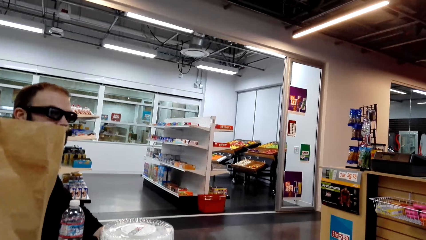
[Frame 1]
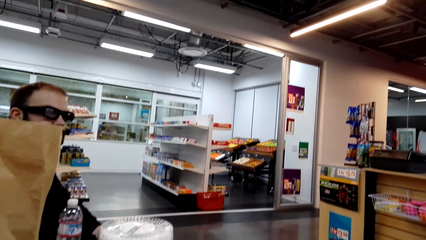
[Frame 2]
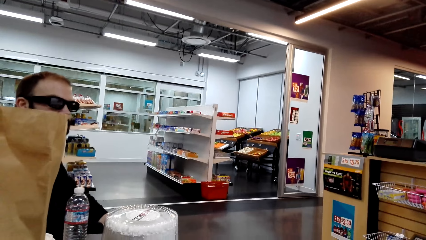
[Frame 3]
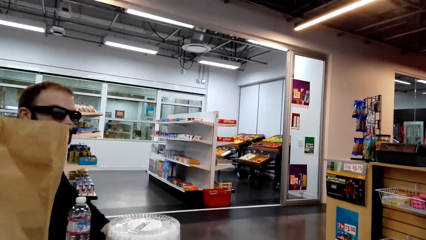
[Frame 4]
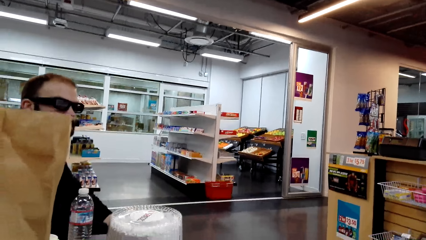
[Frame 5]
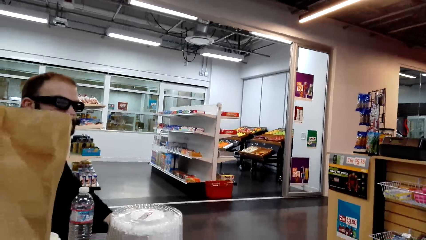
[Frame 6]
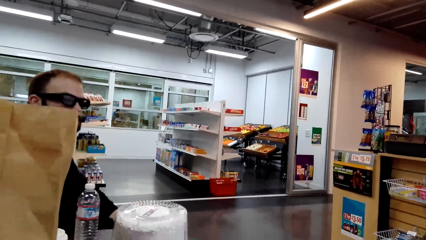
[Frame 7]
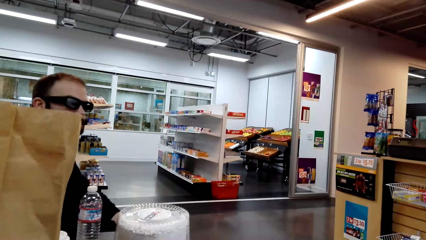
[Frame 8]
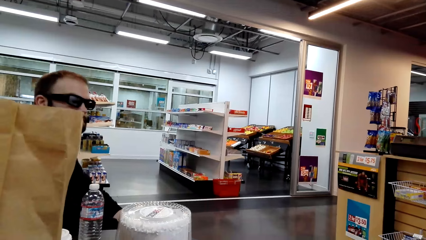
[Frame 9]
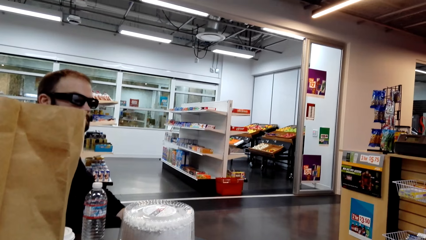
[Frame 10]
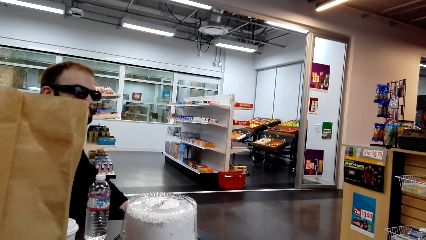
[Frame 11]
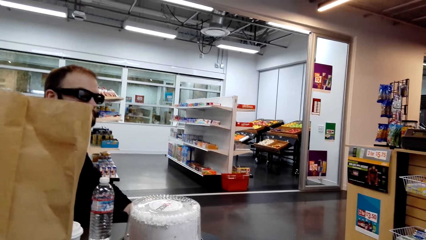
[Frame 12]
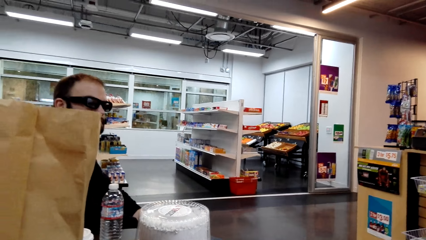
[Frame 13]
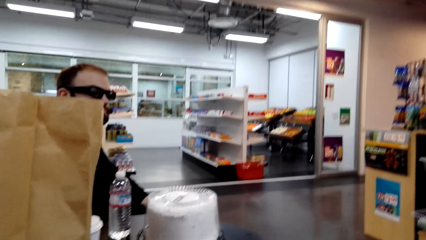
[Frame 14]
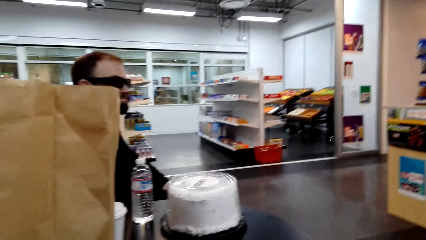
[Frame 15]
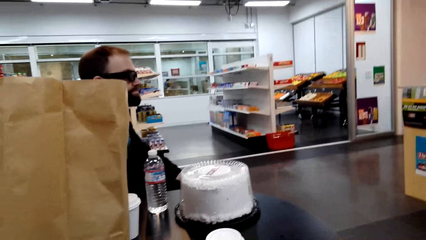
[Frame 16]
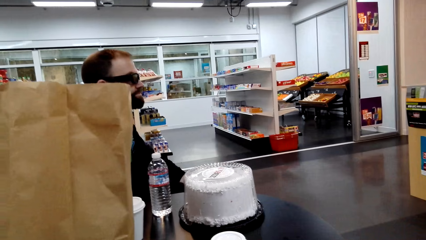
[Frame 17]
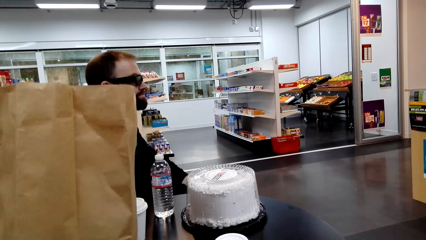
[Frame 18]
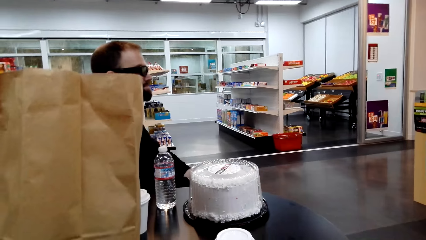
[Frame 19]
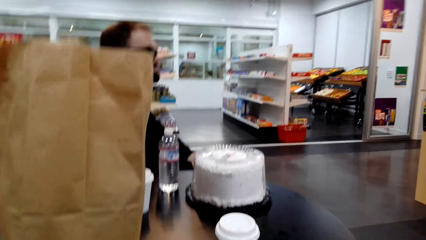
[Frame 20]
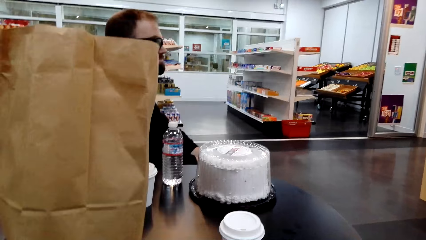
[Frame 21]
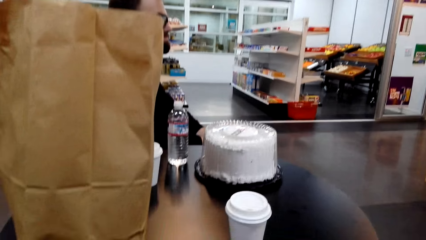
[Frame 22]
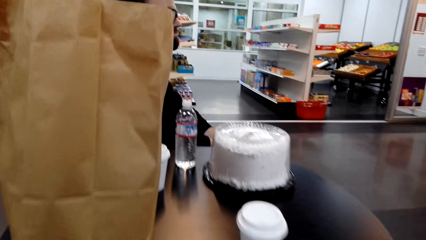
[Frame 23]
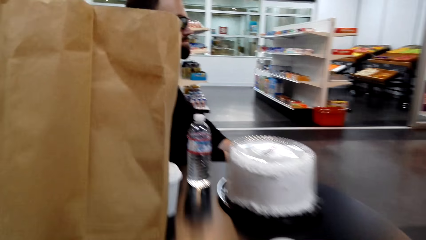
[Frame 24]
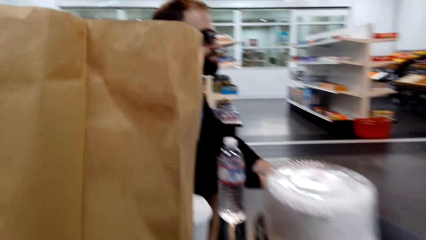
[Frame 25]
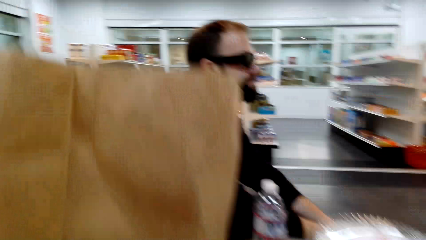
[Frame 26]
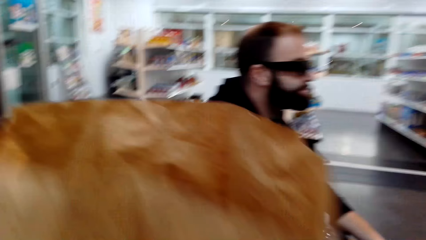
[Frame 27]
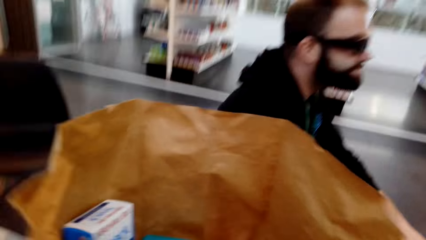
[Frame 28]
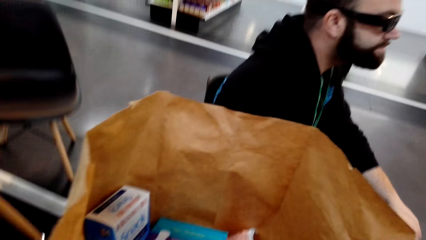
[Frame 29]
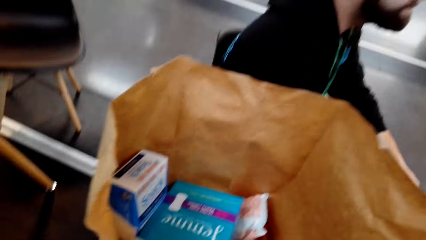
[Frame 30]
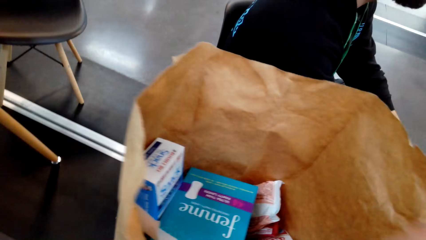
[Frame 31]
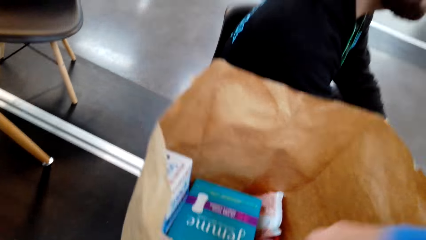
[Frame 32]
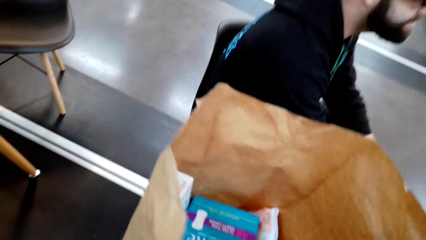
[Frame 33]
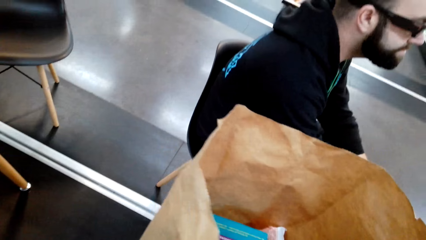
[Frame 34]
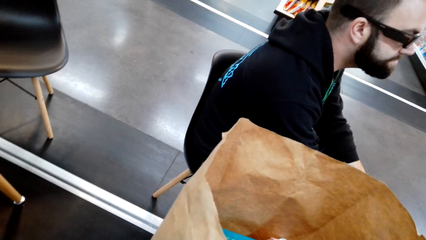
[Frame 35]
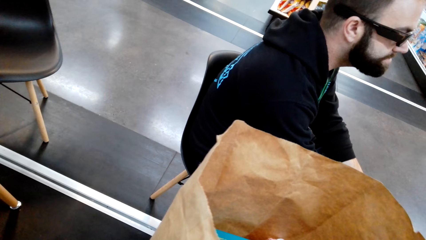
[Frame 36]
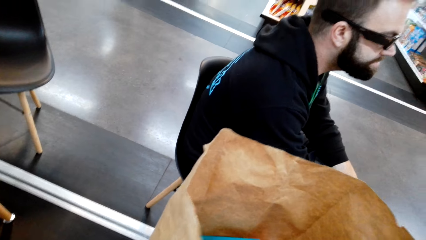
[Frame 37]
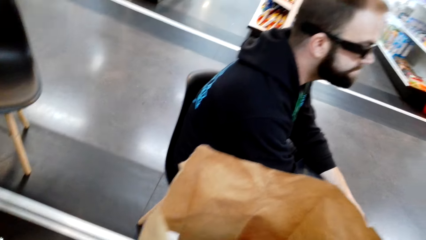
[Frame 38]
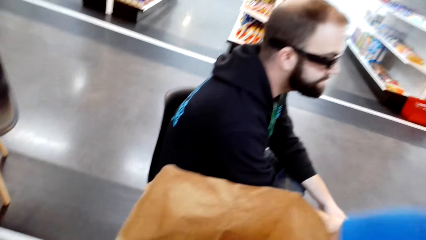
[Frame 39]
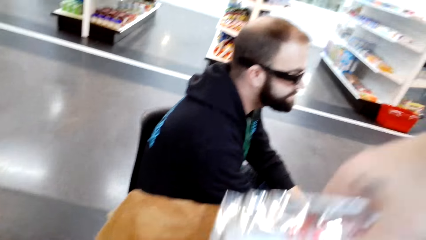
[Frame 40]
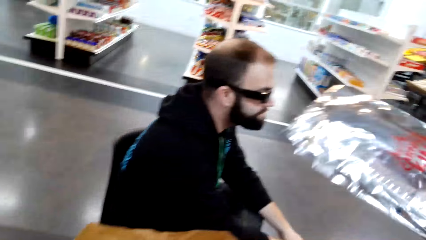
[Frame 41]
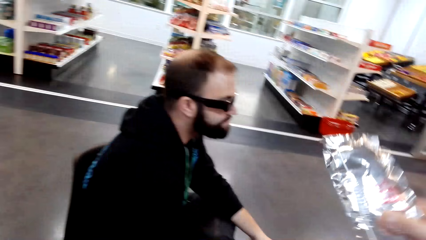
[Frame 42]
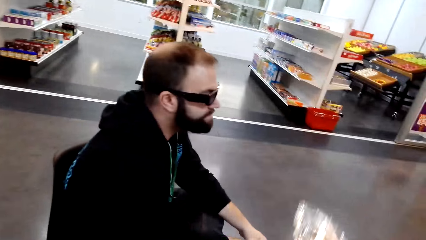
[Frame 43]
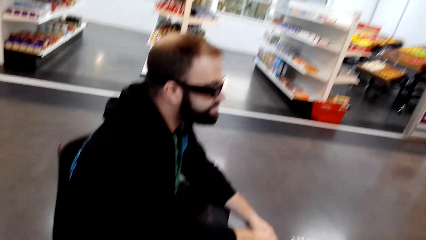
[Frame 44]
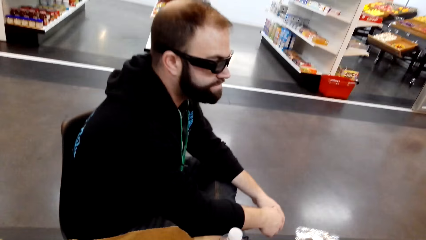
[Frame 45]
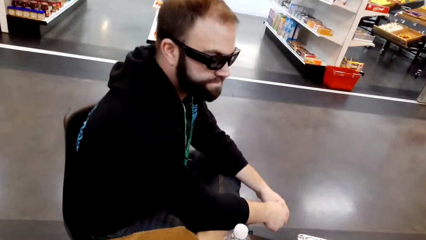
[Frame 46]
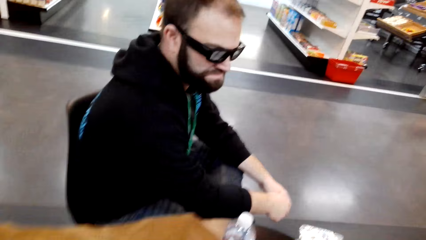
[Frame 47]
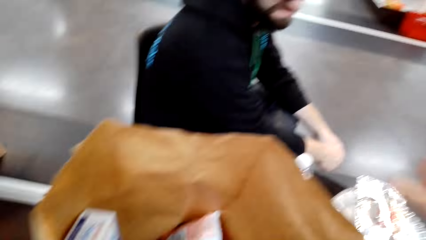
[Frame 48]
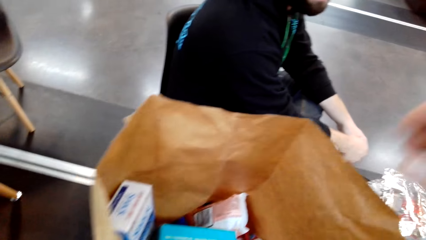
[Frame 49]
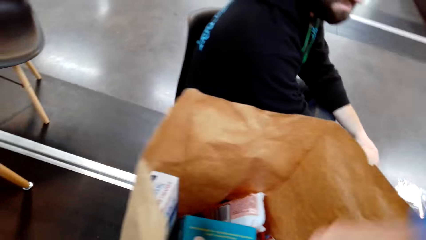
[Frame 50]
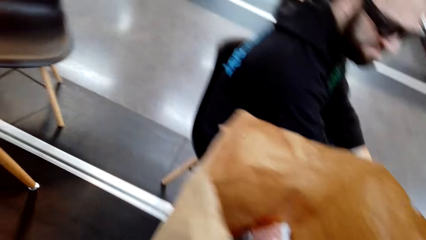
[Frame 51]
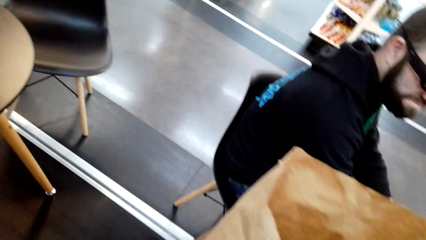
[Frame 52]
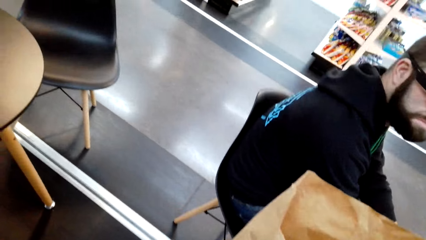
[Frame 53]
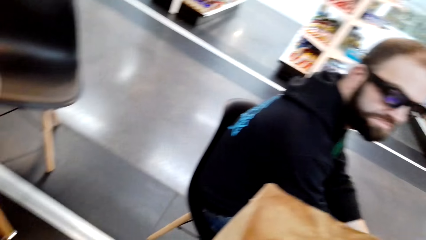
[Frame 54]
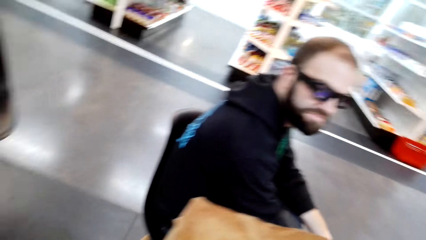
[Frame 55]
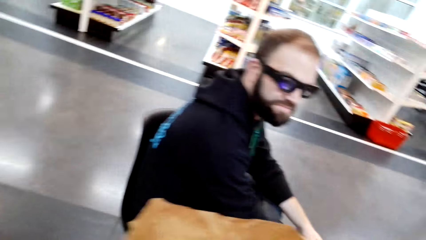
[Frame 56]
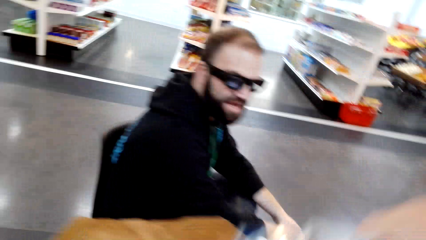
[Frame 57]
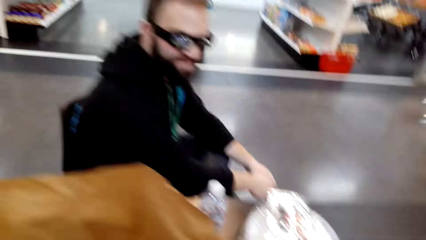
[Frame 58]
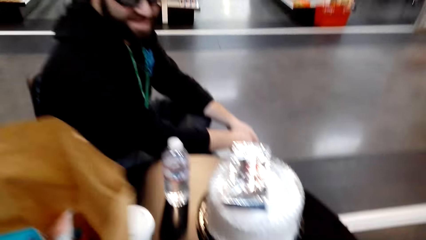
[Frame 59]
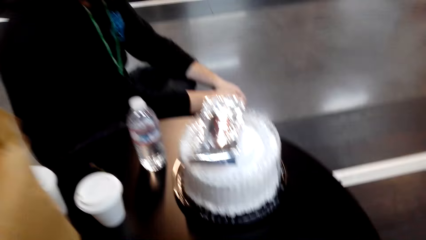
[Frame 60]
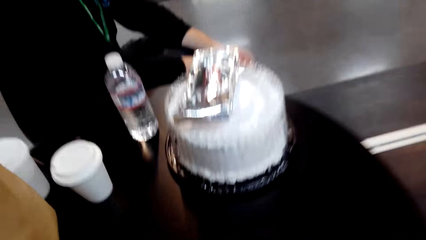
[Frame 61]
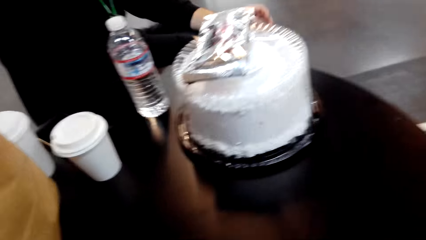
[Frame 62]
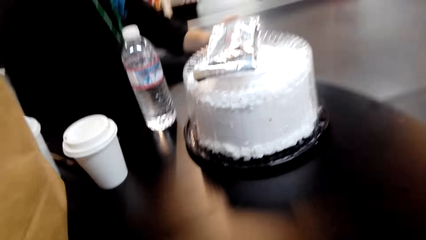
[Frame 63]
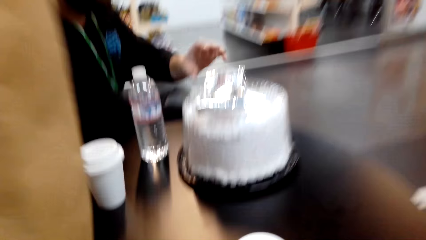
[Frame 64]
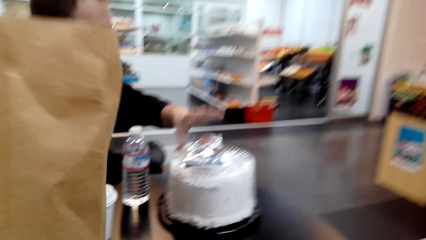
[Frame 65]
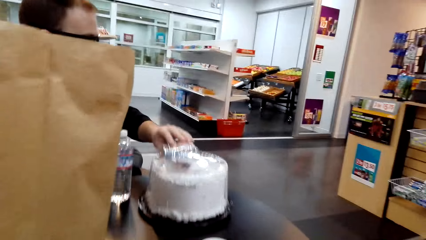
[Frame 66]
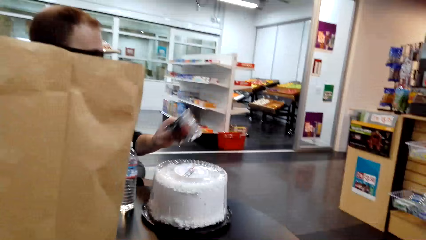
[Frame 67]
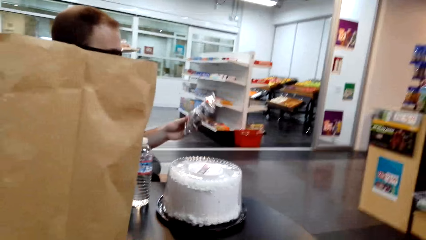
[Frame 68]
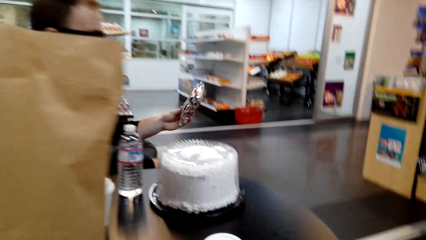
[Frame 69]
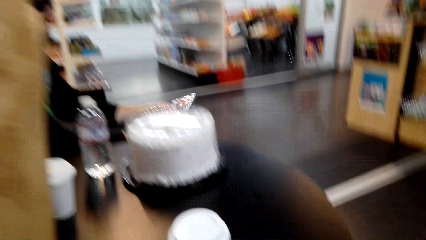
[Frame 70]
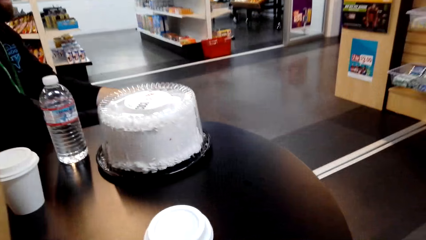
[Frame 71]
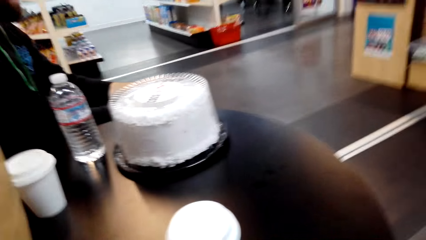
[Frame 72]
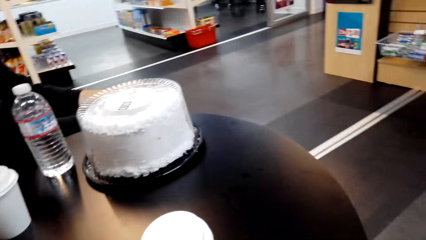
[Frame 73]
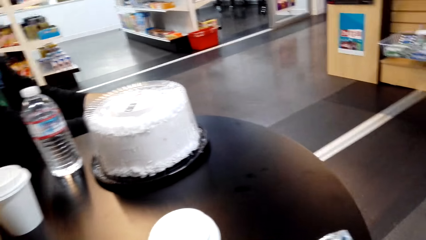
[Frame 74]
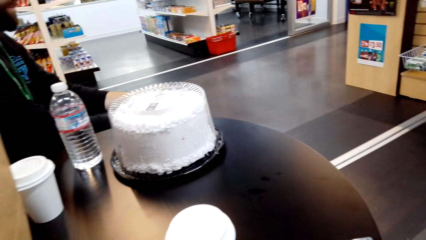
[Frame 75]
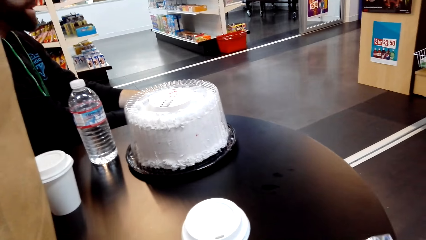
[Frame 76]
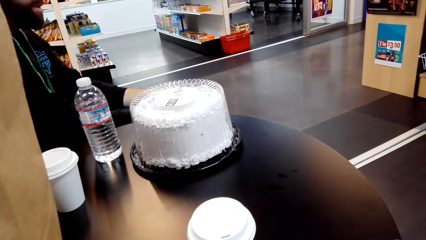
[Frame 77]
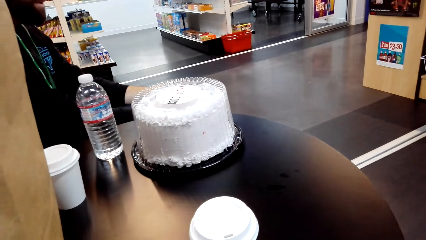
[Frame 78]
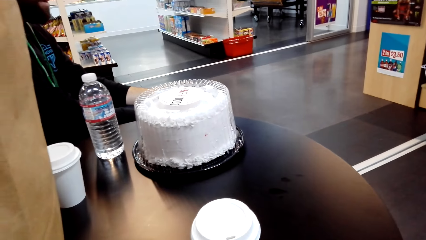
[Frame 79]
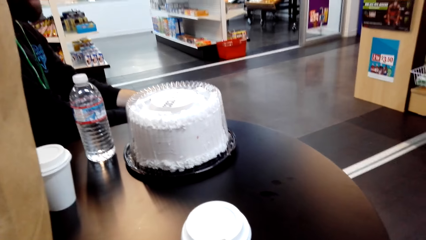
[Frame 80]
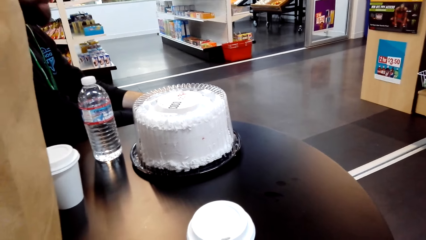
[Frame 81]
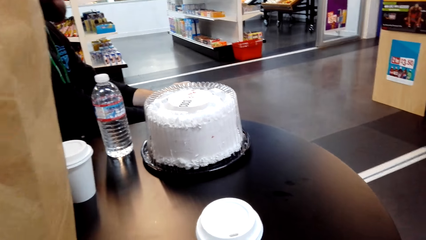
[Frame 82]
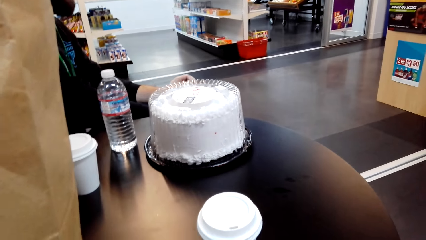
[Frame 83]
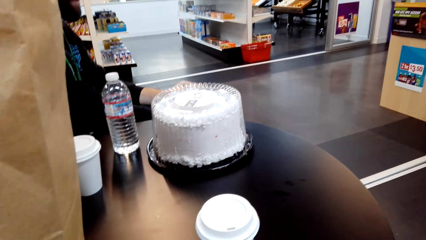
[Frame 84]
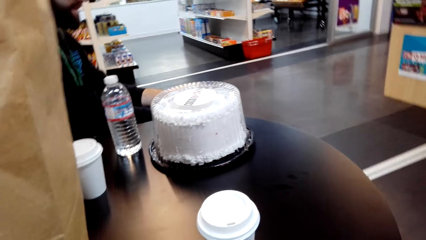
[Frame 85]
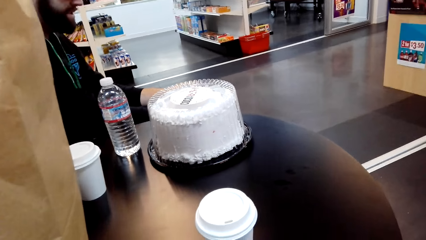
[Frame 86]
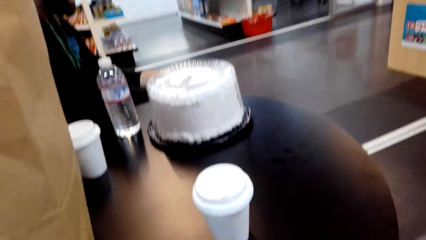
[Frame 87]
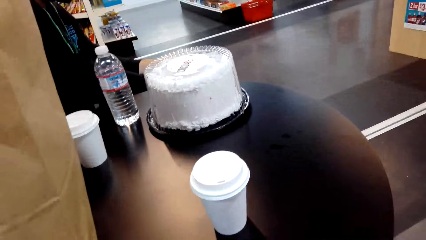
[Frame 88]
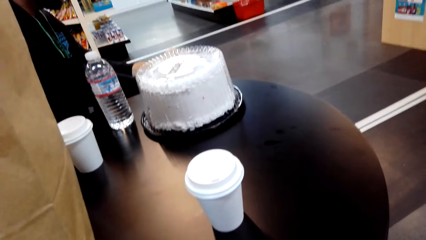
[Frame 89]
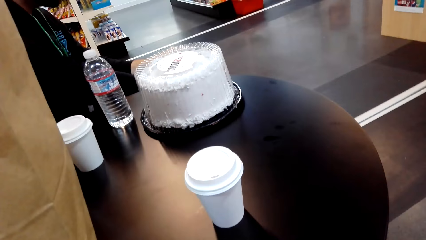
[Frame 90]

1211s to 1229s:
The camera wearer looks around the supermarket. They look in the packaging bag or shopping bag. They pick a hotdog from the packaging bag. They put the hotdog on top of the cake on the table. They take something from the shopping bag. A person picks up the hotdog on the table. The camera wearer picks something from the cake and stares at something. The person opens the hotdog.
